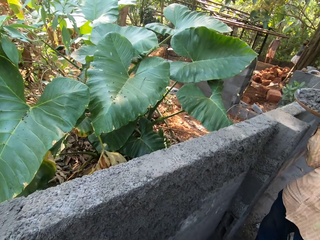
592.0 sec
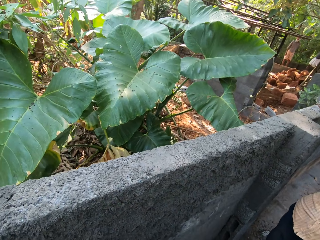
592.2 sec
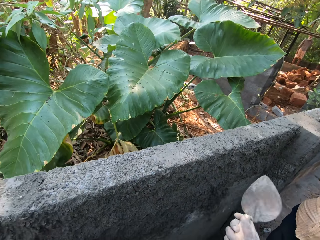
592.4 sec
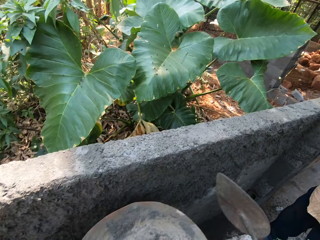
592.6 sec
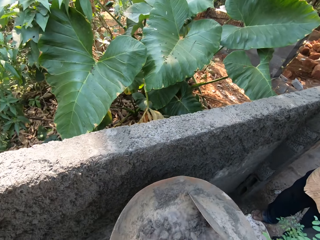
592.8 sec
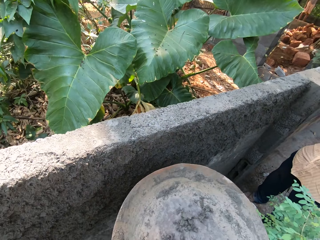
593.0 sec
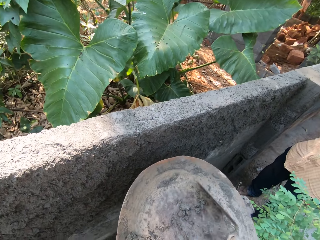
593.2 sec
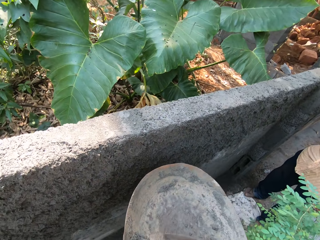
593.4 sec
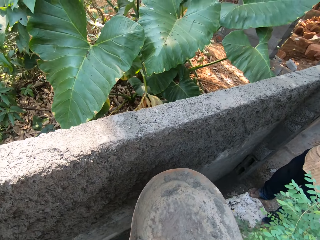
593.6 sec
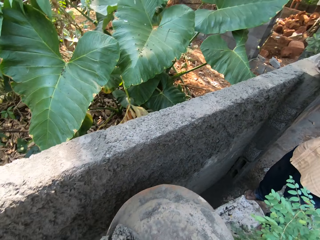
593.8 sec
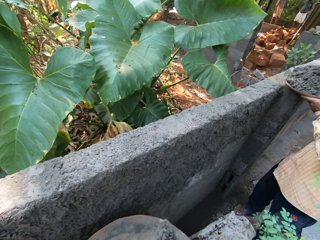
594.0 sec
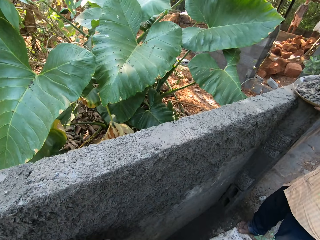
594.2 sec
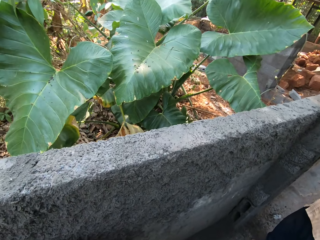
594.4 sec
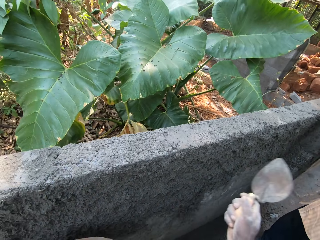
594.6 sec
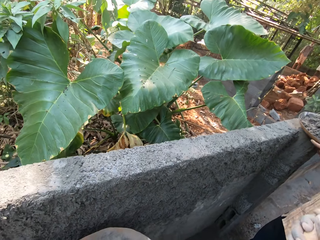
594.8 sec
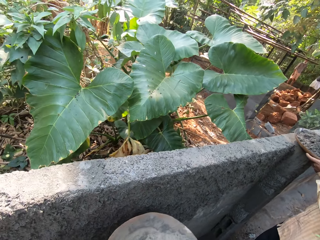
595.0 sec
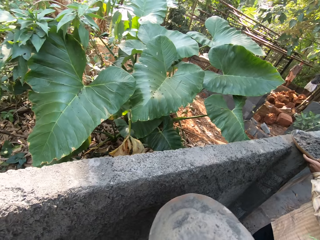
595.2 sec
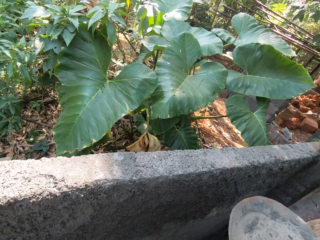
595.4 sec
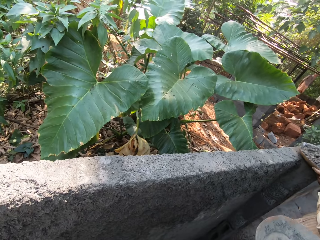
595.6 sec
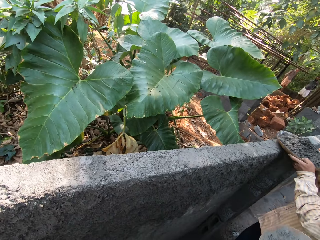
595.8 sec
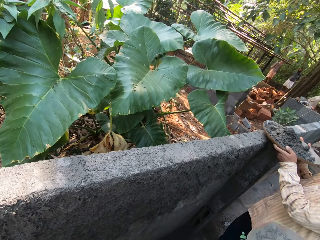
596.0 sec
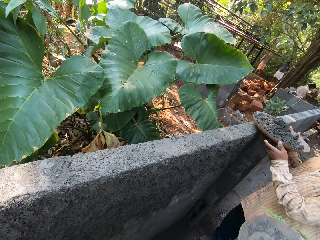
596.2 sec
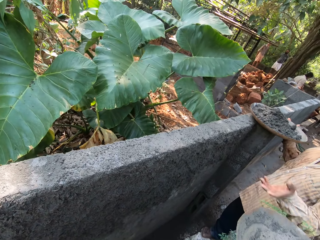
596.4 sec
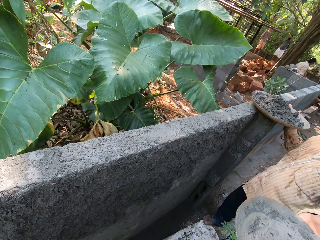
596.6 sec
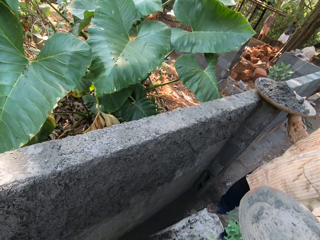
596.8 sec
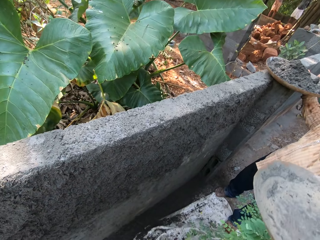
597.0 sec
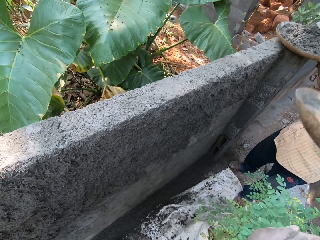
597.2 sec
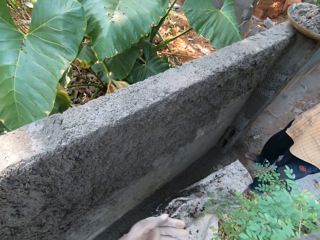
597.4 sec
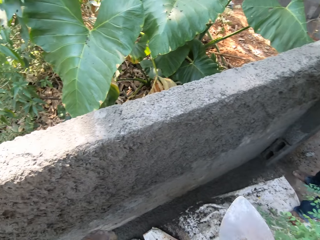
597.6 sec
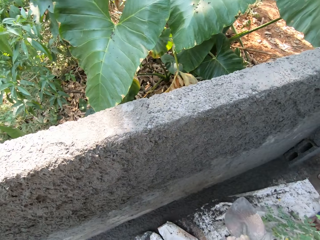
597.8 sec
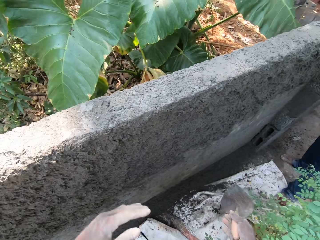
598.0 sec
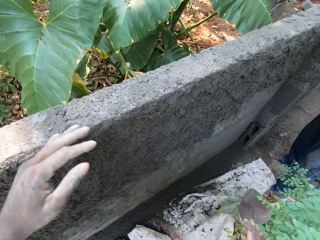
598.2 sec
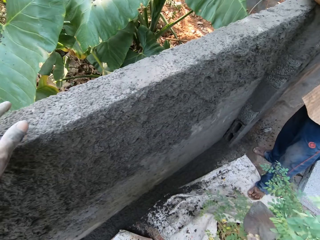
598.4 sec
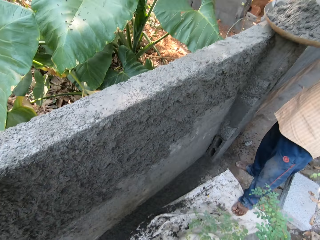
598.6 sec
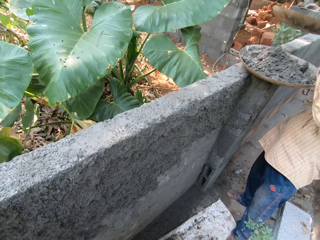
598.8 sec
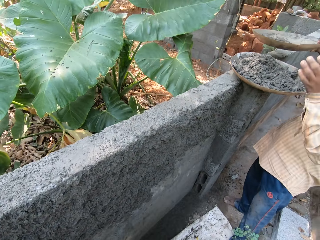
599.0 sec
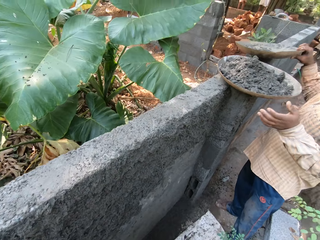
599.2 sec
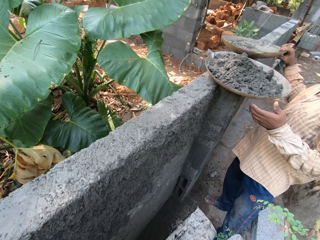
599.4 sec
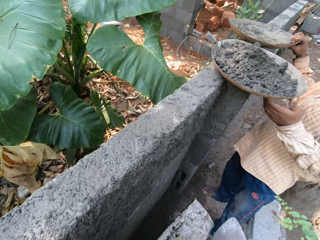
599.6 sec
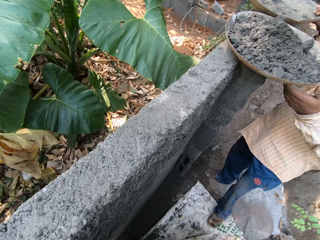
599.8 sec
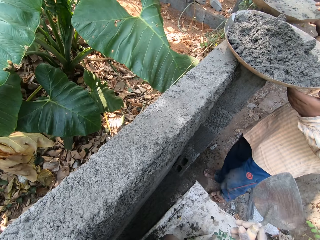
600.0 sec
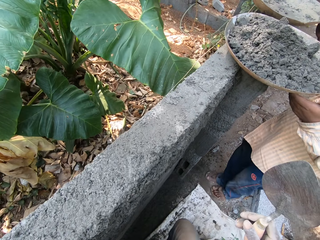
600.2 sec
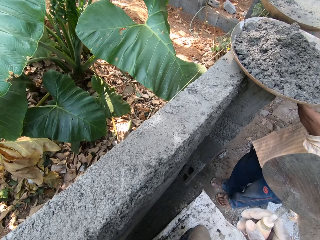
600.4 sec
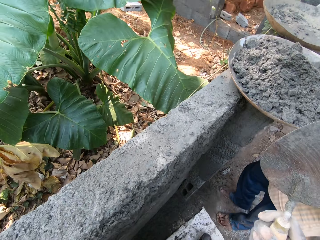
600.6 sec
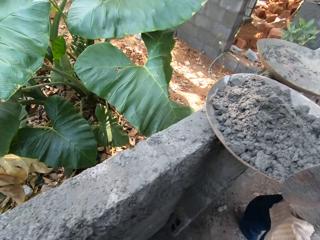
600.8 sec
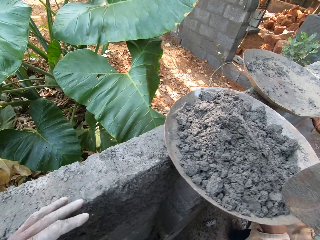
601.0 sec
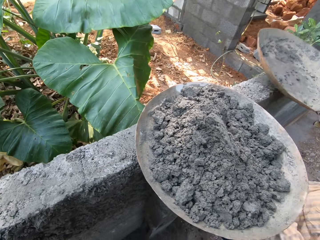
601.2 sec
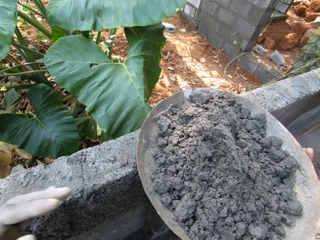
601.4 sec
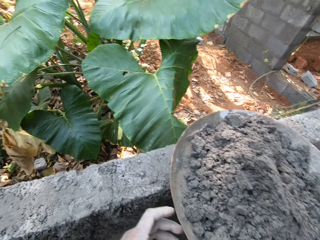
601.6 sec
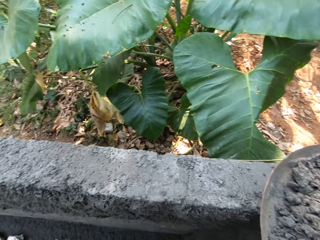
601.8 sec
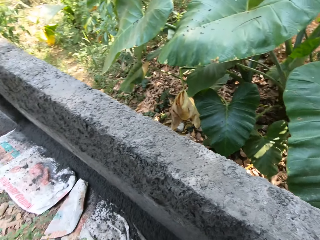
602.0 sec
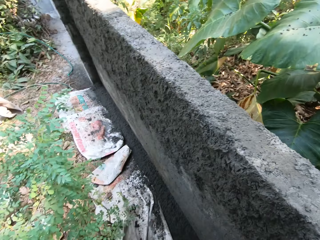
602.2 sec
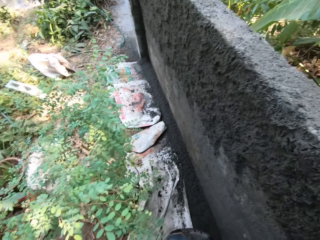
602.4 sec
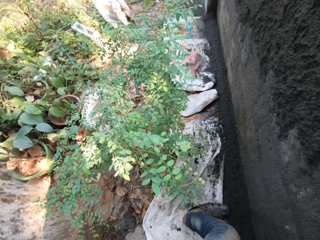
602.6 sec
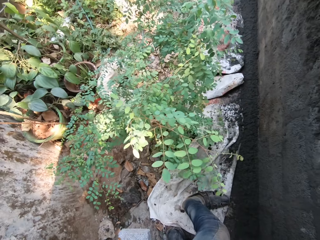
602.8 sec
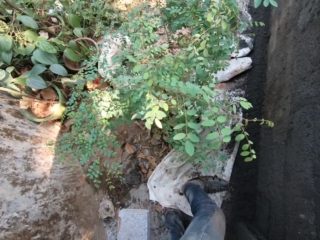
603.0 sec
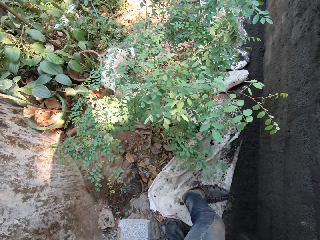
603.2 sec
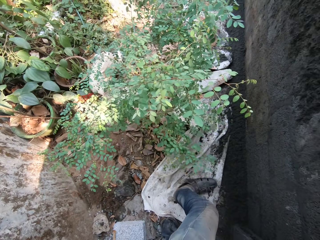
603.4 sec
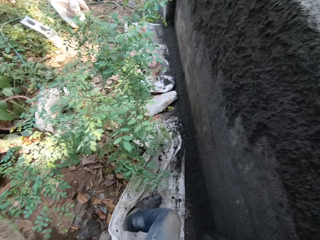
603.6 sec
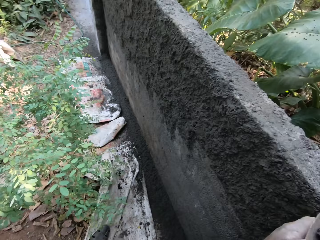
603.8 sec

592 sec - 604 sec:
The camera wearer plasters the wall with the concrete on the hand trowel in his right hand. He mixes the concrete in the head pan with the hand trowel in his right hand. He scoops some concrete from the concrete in the head pan with the hand trowel in his right hand. A man places the head pan or tray of concrete on the wall with both hands. The camera wearer plasters the wall with the concrete on the hand trowel in his right hand. He hands the tray to the man. The man collects the head pan from the camera wearer with his left hand. The camera wearer interacts with the man. He places his left hand on the wall. The man drops the head pan on the wall with his right hand. The man holds the head pan of concrete on the wall with his left hand. The man picks up the head pan from the wall with his right hand. The camera wearer picks up the tray of cement. He holds the head pan of concrete on the wall with both hands.

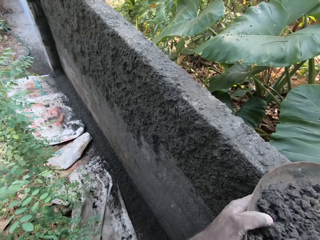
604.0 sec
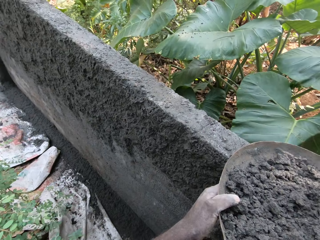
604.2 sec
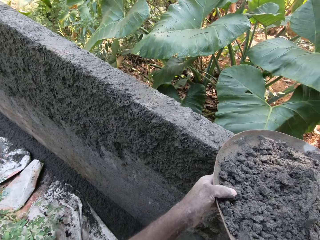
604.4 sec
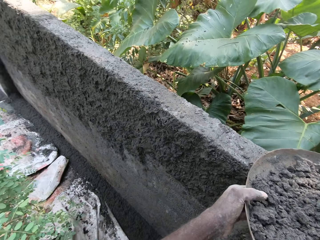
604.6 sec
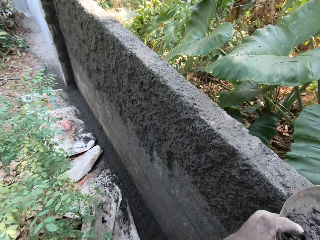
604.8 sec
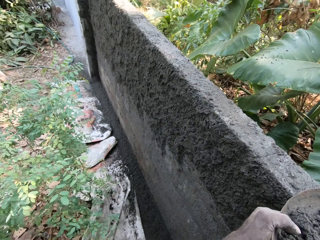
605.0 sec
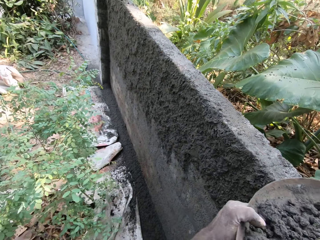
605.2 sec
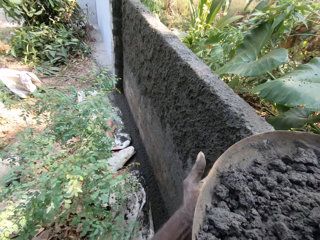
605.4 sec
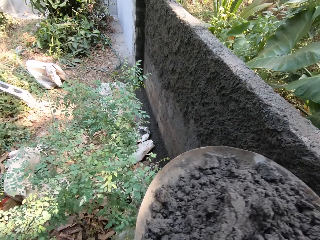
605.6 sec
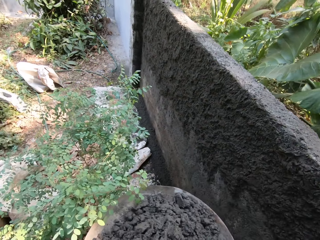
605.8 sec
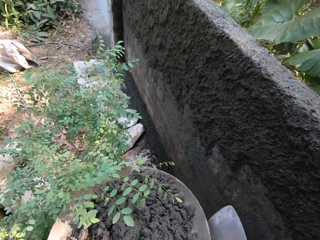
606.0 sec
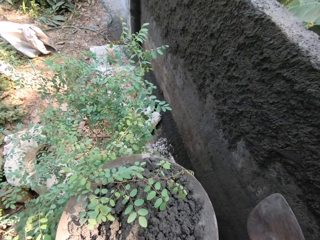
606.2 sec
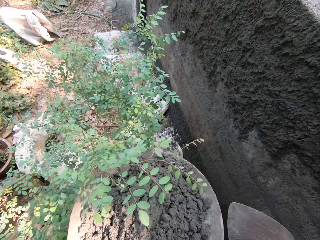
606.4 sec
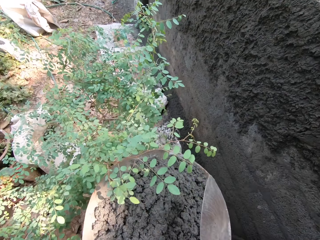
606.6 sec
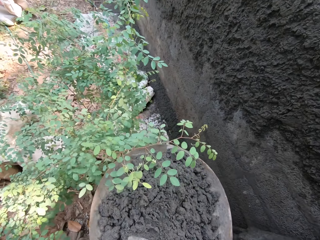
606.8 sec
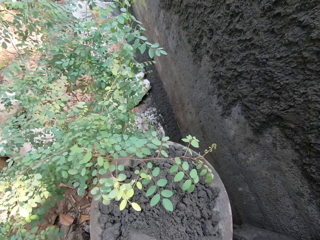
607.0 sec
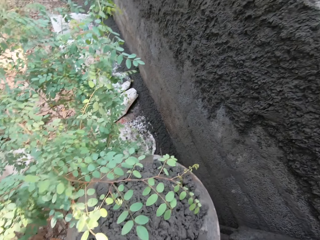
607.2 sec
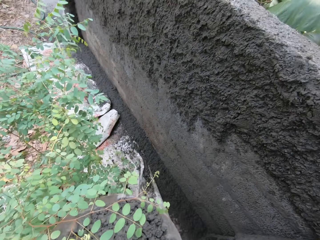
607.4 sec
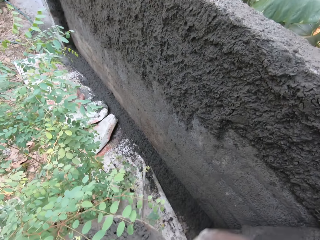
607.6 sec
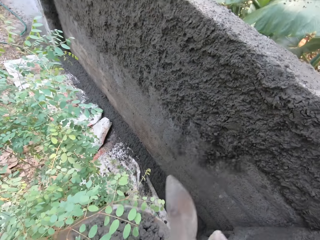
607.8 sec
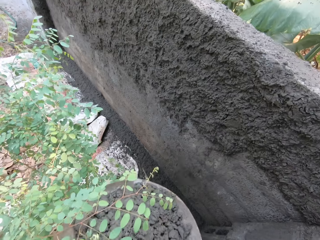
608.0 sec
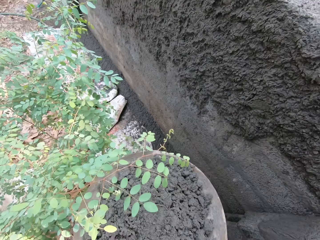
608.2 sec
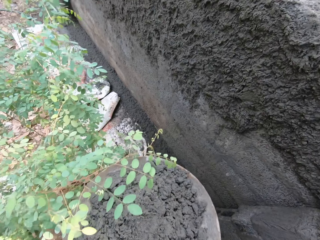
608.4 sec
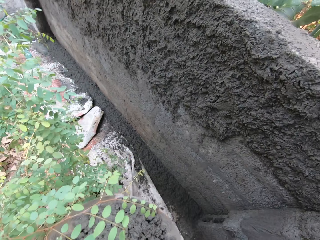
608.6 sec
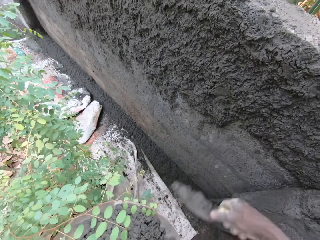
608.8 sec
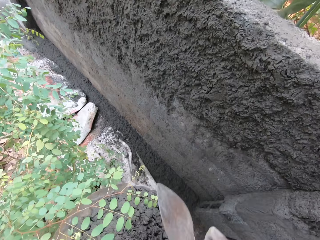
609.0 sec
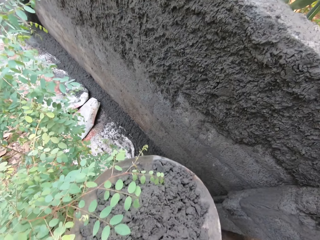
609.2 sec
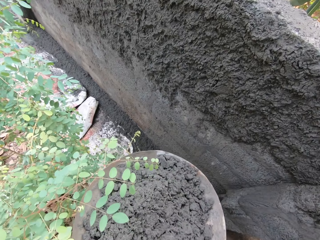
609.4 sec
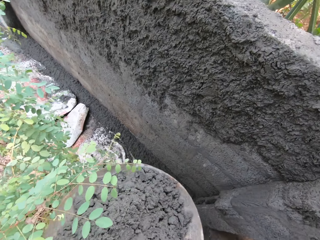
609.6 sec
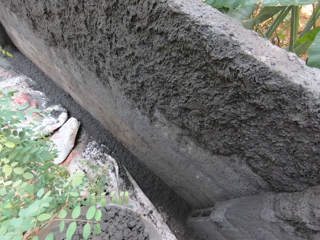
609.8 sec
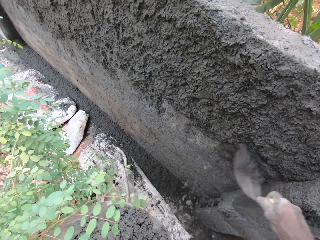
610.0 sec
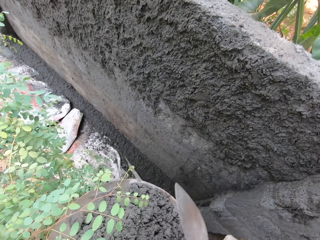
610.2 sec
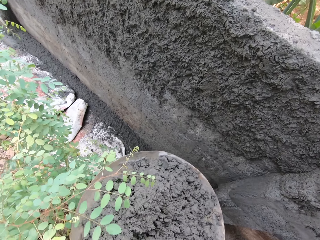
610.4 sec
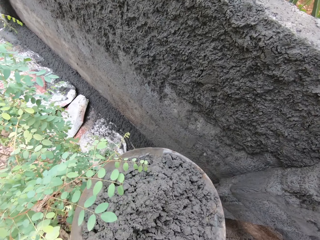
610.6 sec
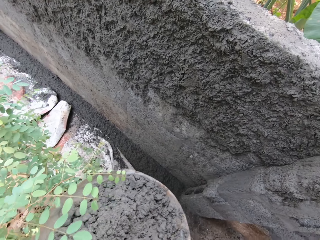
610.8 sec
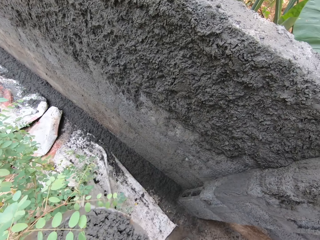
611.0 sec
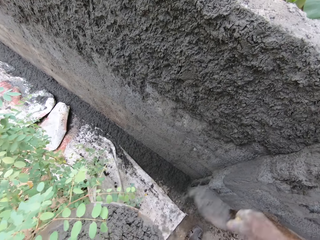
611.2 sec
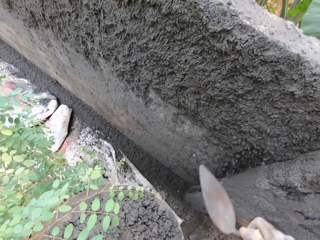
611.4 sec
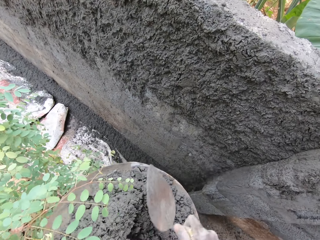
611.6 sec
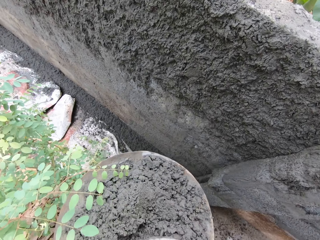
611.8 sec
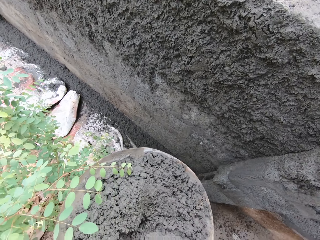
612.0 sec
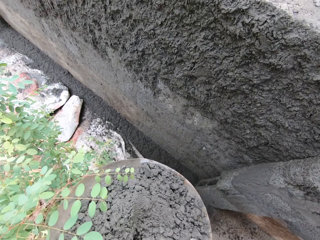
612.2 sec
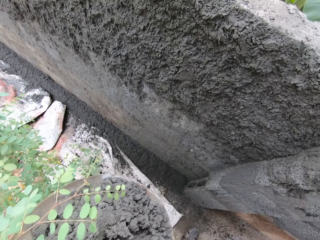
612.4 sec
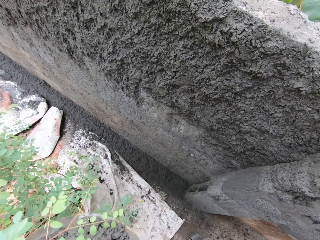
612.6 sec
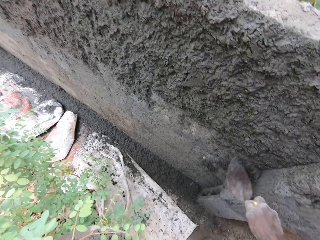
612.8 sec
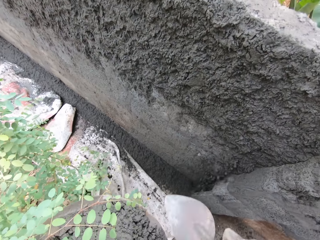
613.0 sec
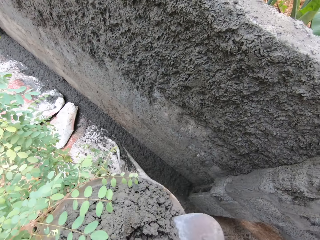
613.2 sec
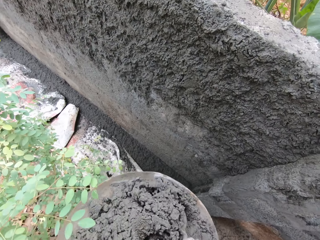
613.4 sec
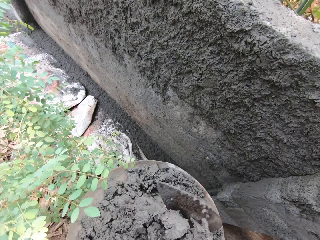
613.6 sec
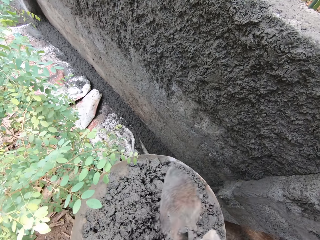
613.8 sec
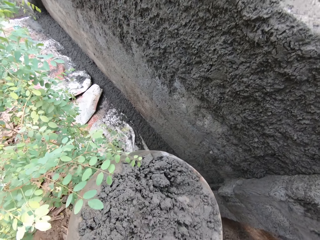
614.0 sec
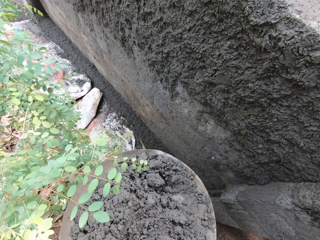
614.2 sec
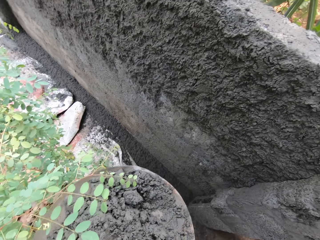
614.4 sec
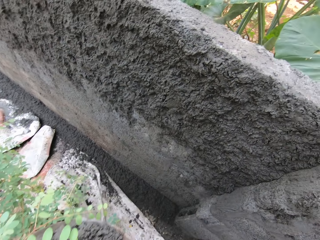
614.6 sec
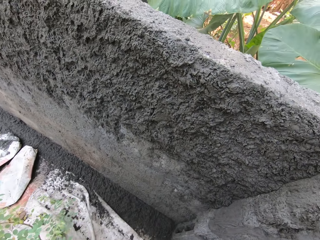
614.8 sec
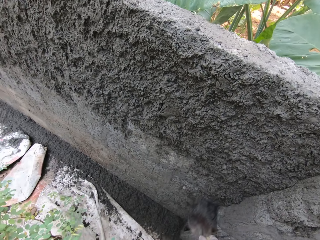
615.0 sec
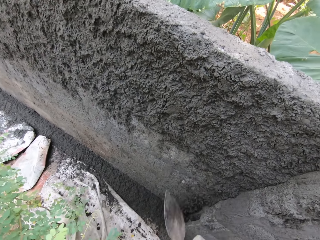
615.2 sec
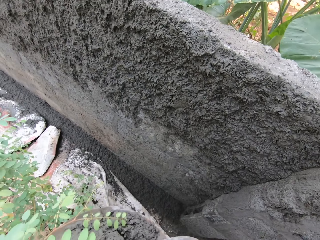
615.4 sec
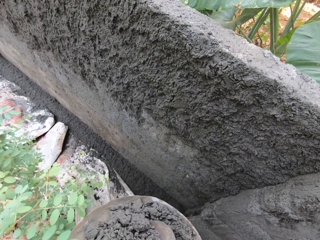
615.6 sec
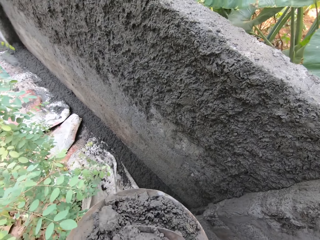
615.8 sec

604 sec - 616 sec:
The camera wearer carries the head pan from the wall with both hands. He scoops some concrete from the concrete in the head pan with the hand trowel in his right hand. He plasters the wall with the concrete on the hand trowel in his right hand. He scoops some concrete from the concrete in the head pan with the hand trowel in his right hand. He plasters the wall with the concrete on the hand trowel in his right hand. He scoops some concrete from the concrete in the head pan with the hand trowel in his right hand. He plasters the wall with the concrete on the hand trowel in his right hand. He scoops some concrete from the concrete in the head pan with the hand trowel in his right hand. He plasters the wall with the concrete on the hand trowel in his right hand. He scoops some concrete from the concrete in the head pan with the hand trowel in his right hand. He plasters the wall with the concrete on the hand trowel in his right hand. He mixes the concrete in the head pan with the hand trowel in his right hand. He scoops some concrete from the concrete in the head pan with the hand trowel in his right hand. He plasters the wall with the concrete on the hand trowel in his right hand. He scoops some concrete from the concrete in the head pan with the hand trowel in his right hand.
